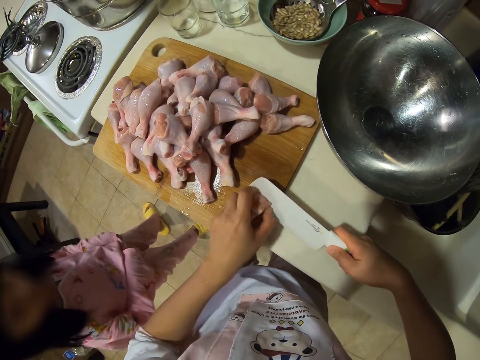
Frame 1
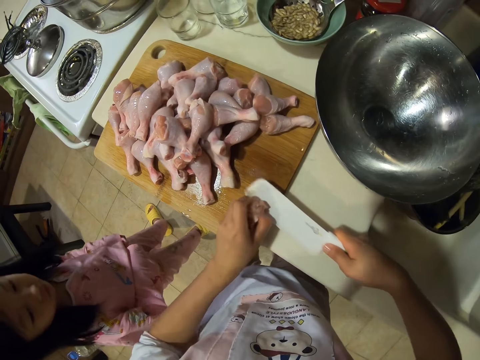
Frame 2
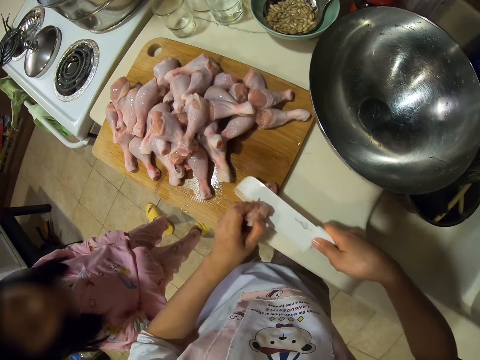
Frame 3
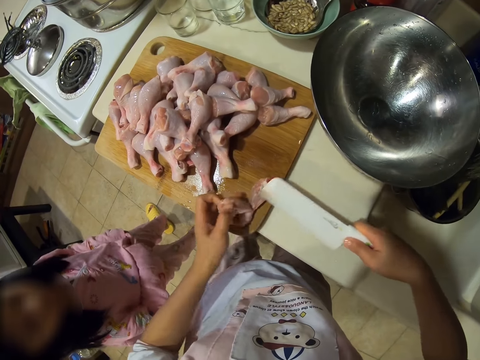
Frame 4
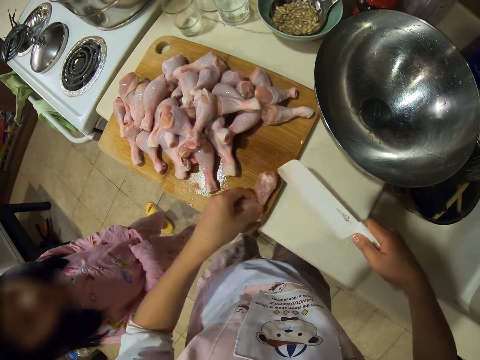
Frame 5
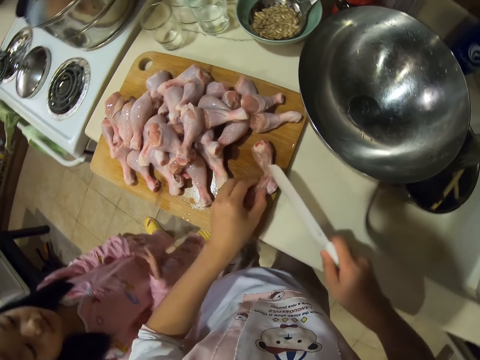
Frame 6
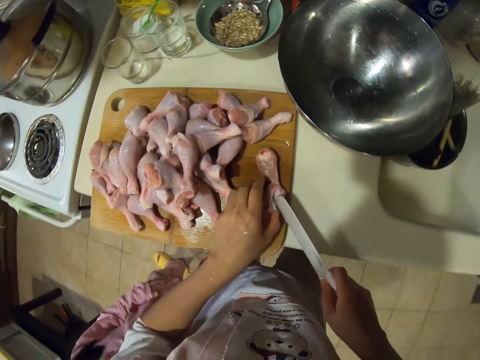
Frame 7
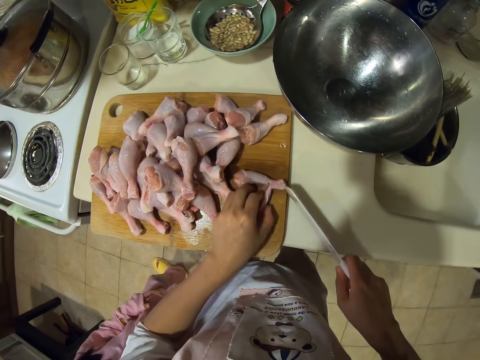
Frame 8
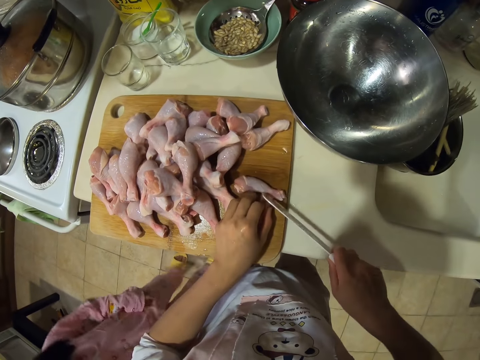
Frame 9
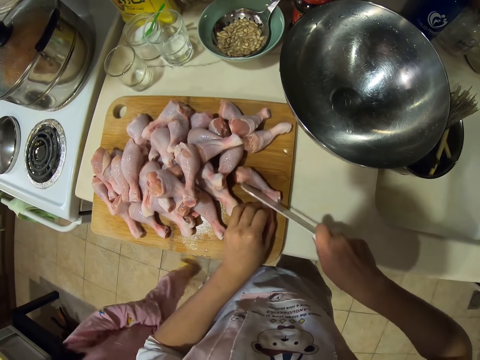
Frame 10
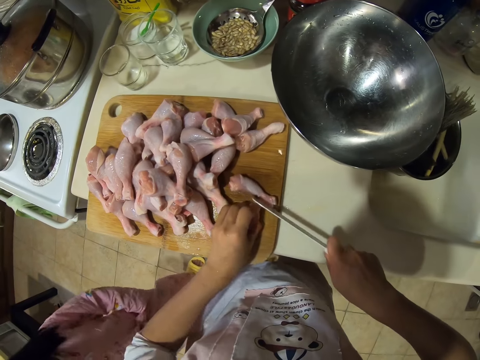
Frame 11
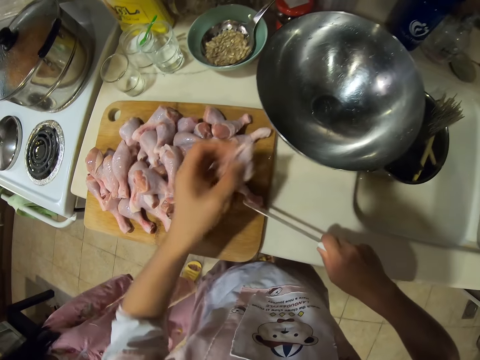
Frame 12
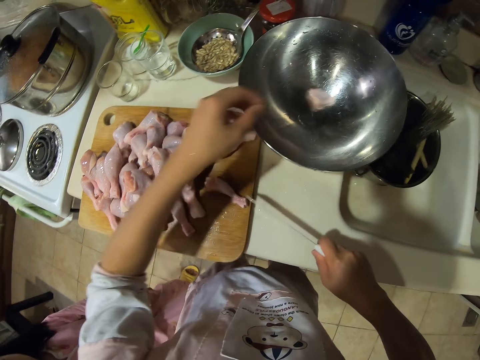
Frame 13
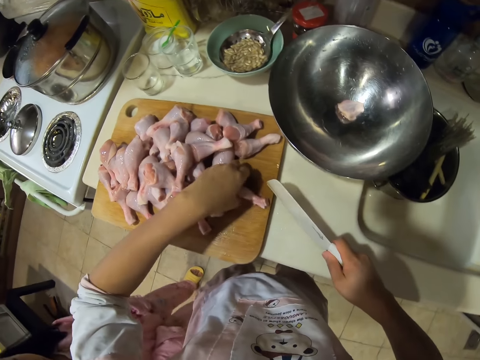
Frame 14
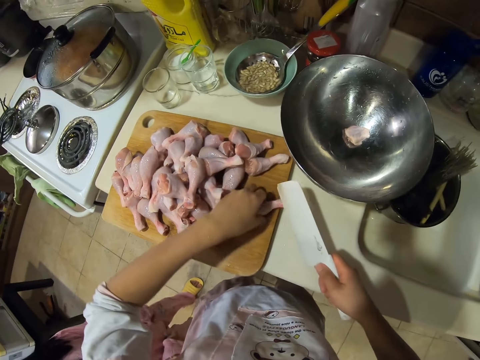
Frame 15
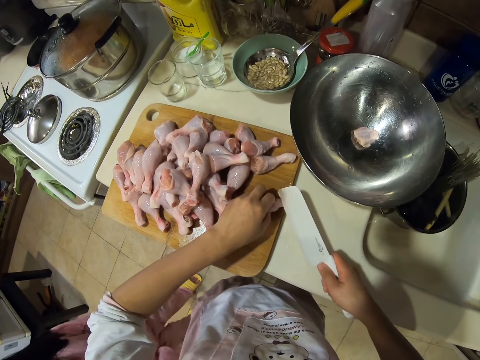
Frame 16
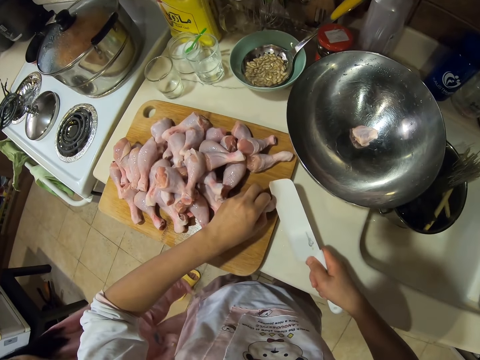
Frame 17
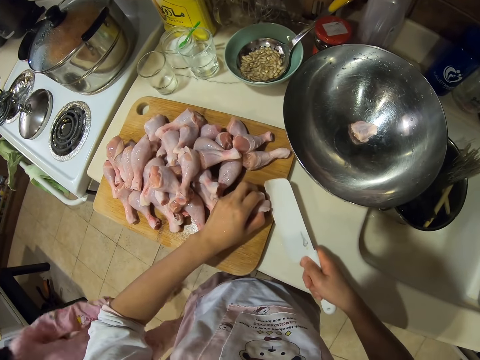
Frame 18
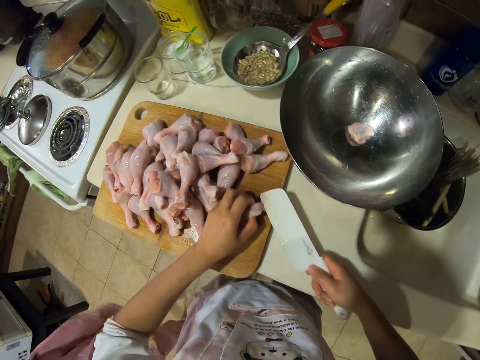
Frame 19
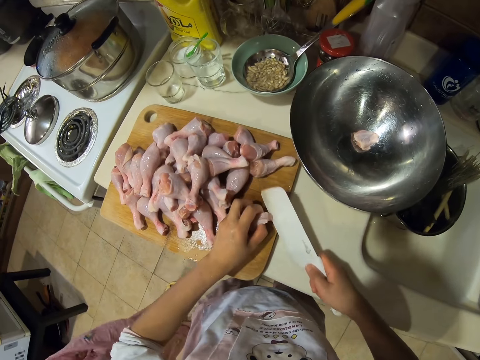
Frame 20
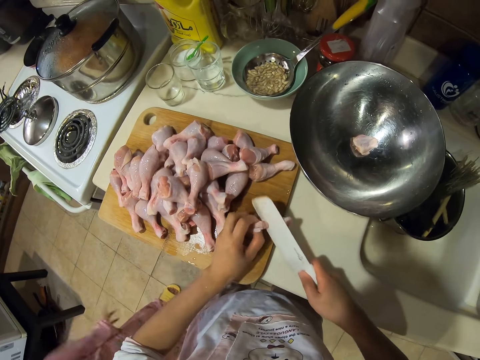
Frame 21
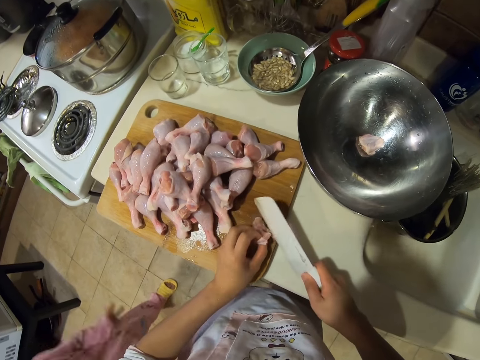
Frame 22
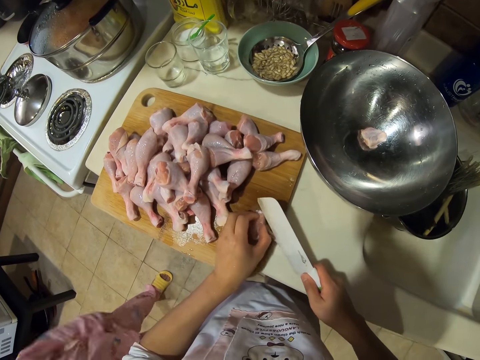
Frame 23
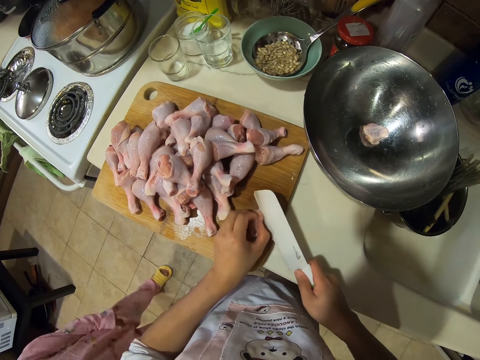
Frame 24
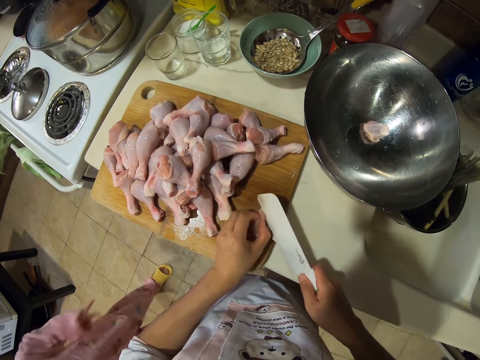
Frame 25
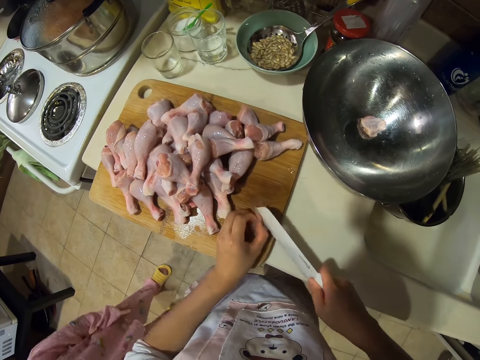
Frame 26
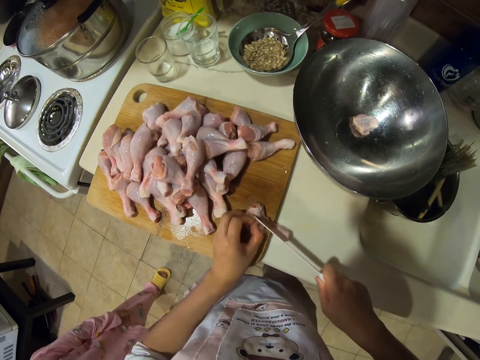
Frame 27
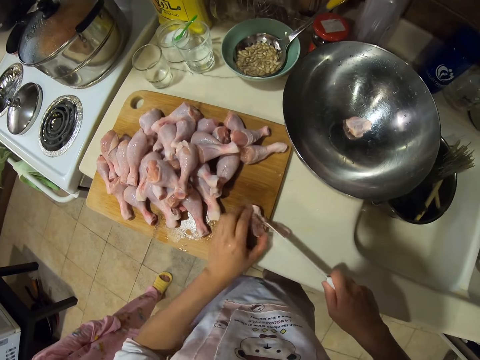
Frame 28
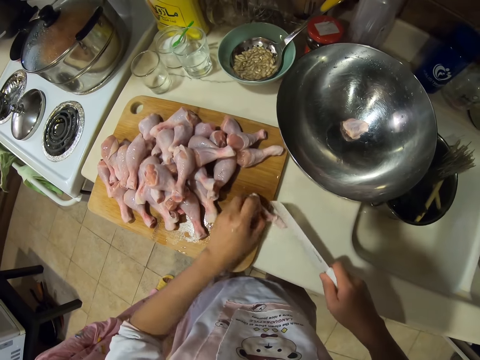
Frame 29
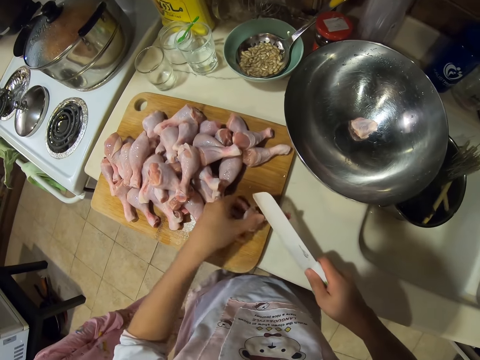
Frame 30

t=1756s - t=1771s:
The camera wearer talks to a lady. They debone a chicken drumstick. The lady talks to the camera wearer. The camera wearer puts the chicken meat in a bowl. They cut raw chicken drumsticks into small pieces. They debone the chicken drumstick. The lady talks to the camera wearer. The camera wearer talks to the lady.

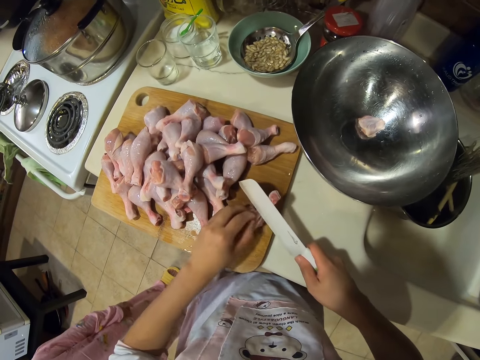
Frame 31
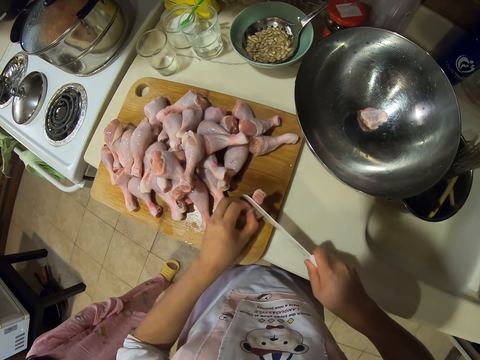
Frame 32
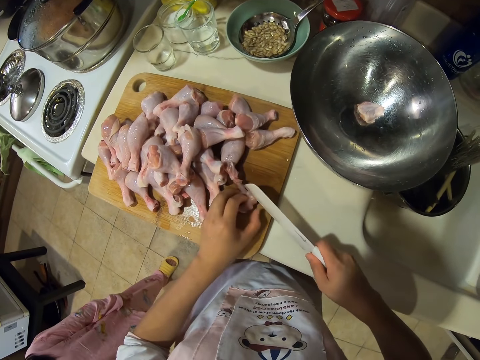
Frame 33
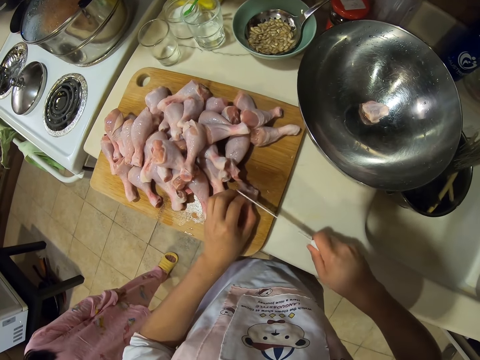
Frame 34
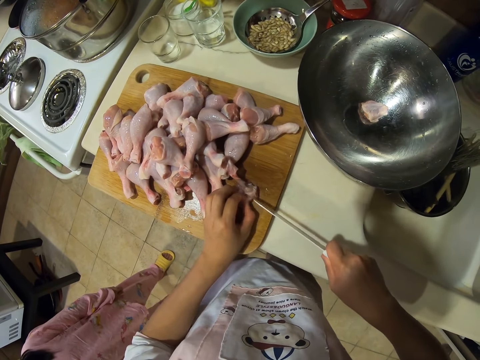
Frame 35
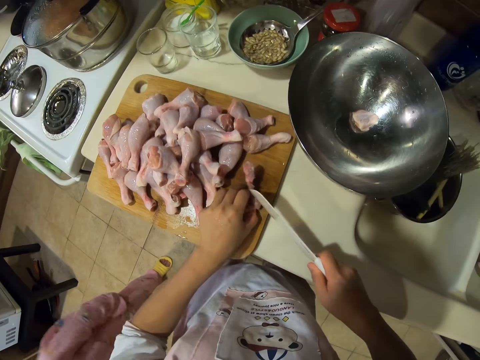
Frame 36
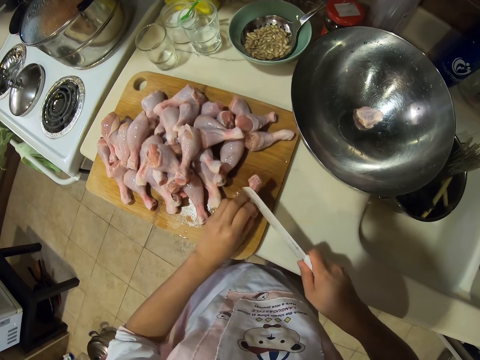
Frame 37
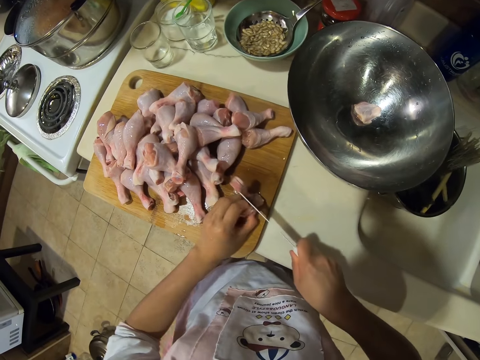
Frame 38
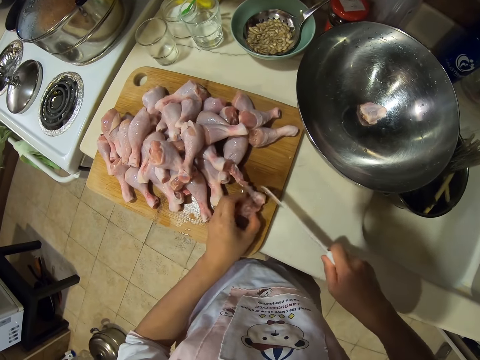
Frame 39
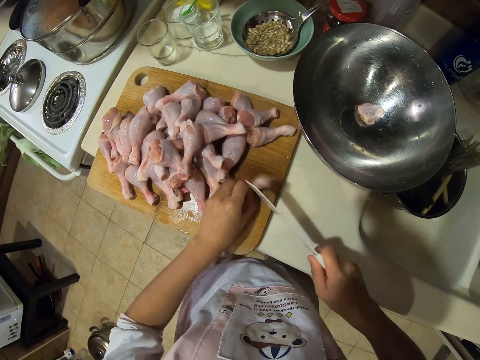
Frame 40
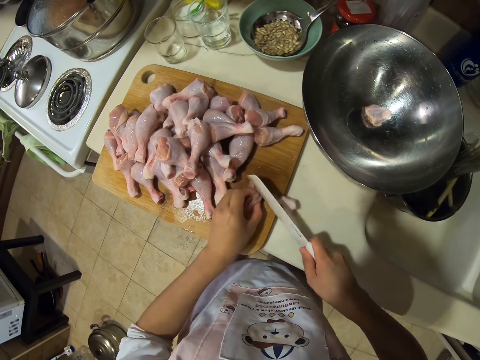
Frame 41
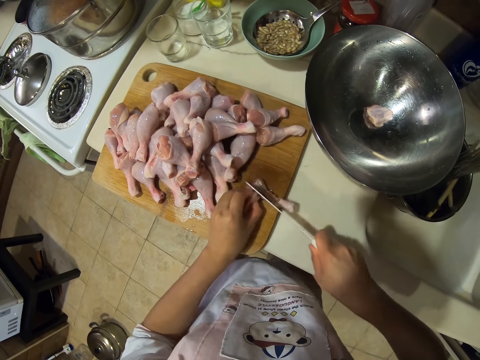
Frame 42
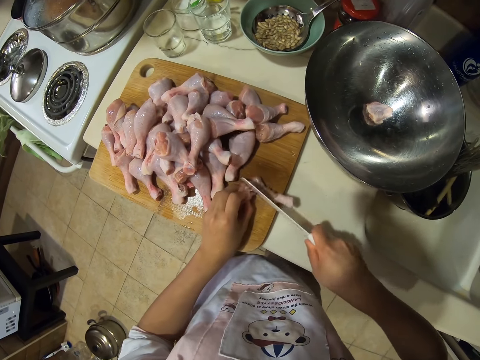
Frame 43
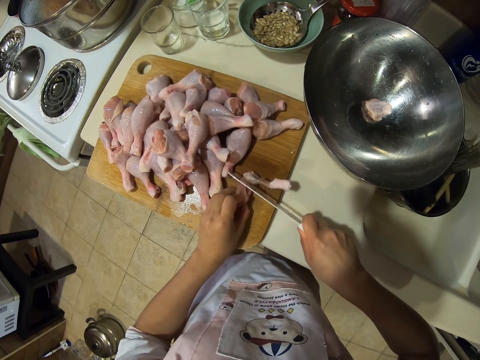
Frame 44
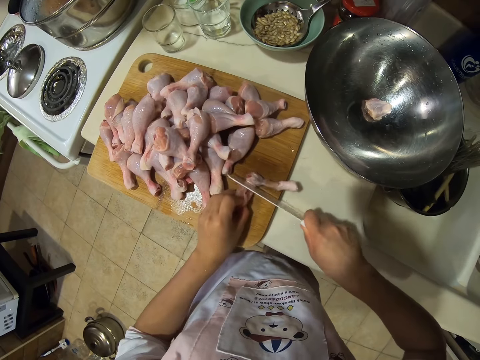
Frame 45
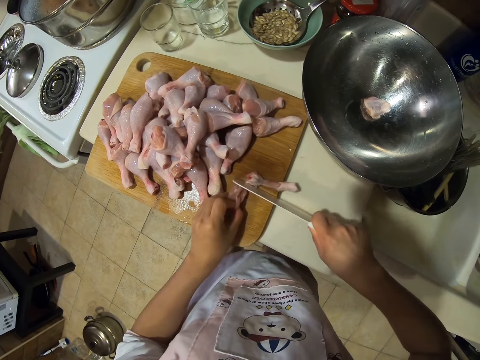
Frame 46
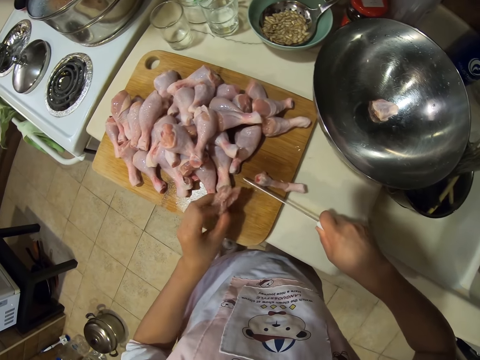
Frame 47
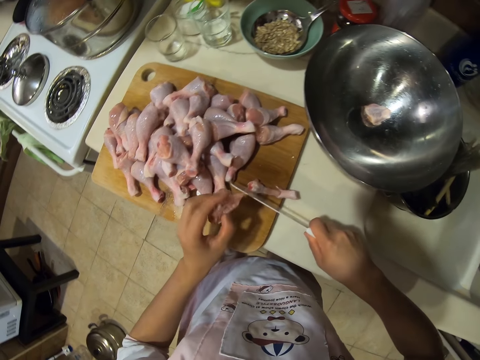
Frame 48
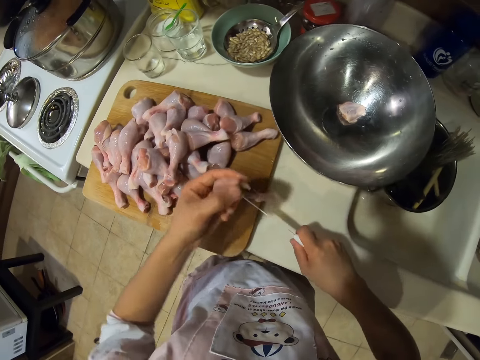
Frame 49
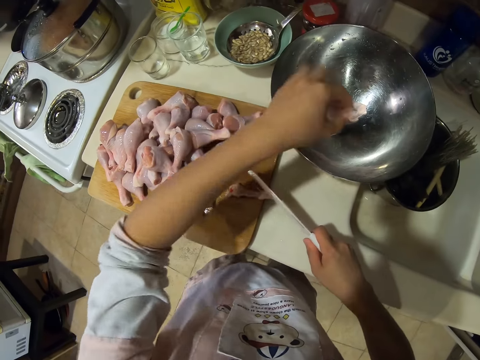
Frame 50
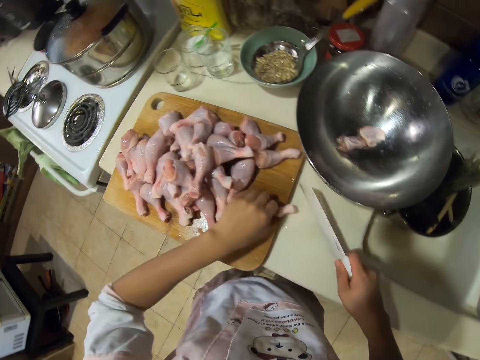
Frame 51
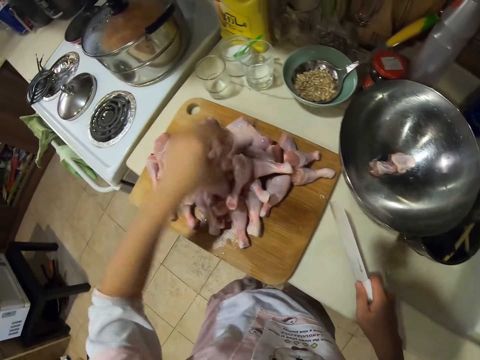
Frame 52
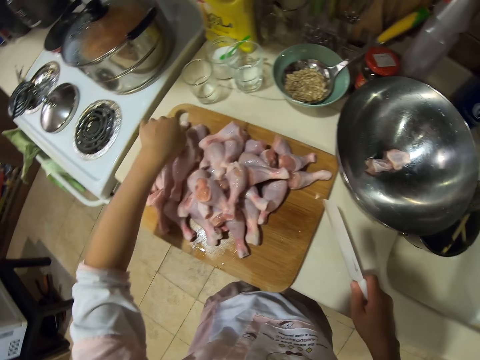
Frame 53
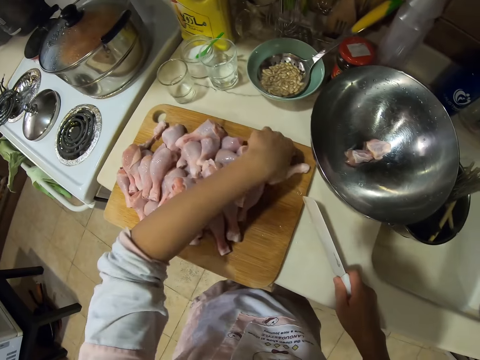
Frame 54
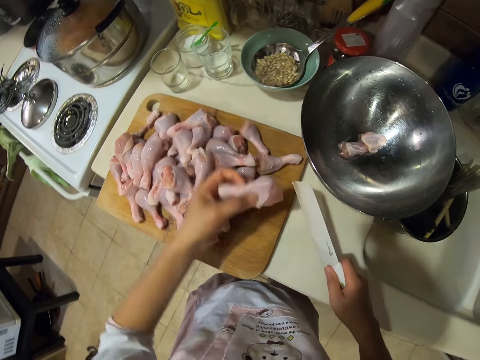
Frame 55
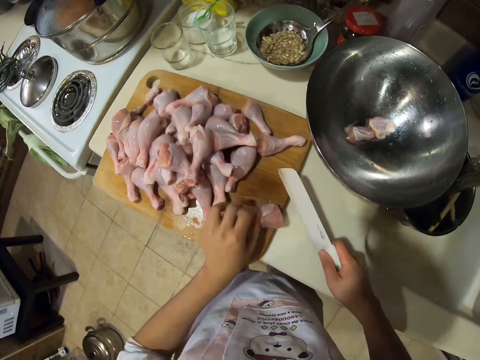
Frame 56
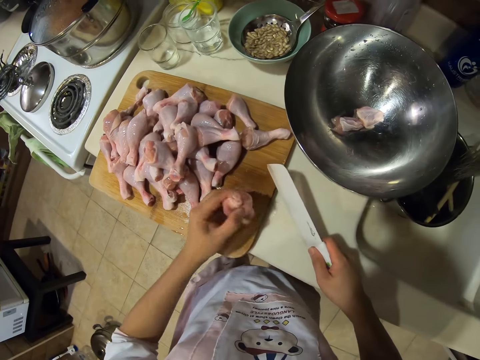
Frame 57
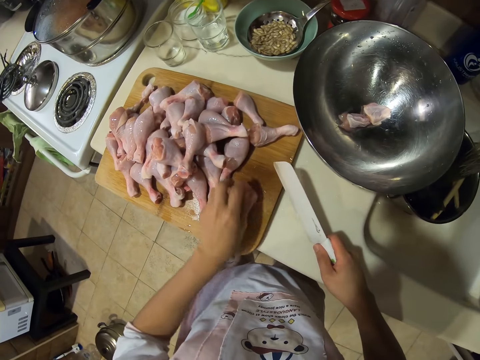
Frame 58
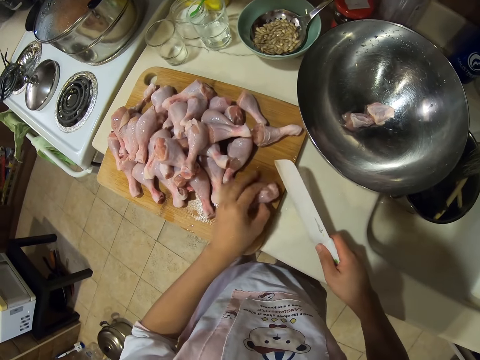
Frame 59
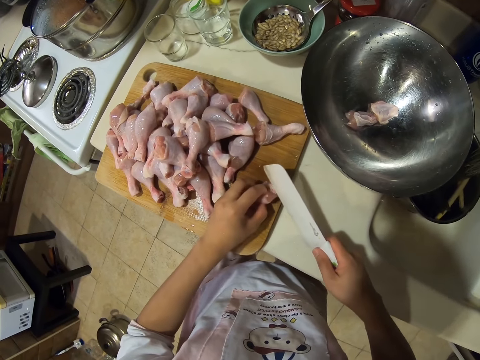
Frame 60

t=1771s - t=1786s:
The camera wearer puts raw chicken drumsticks to the bowl. They put the bone aside. They pick a chicken drumstick.
